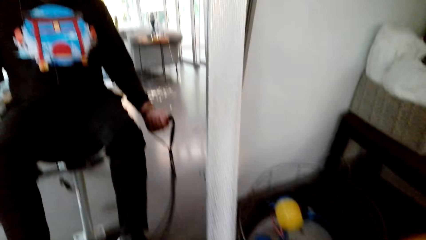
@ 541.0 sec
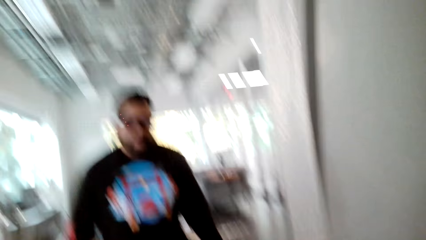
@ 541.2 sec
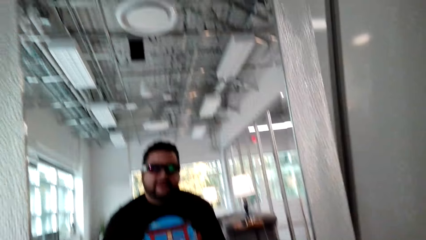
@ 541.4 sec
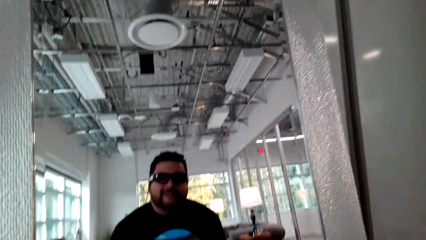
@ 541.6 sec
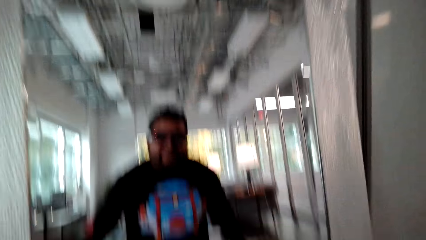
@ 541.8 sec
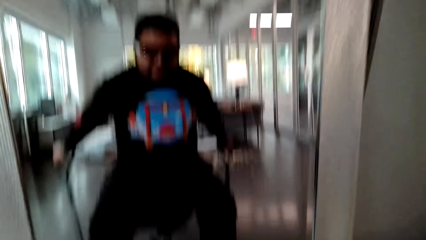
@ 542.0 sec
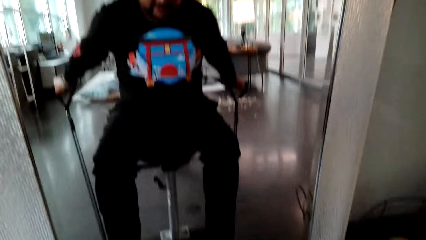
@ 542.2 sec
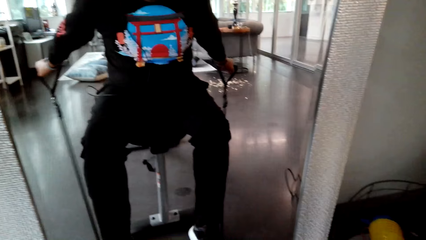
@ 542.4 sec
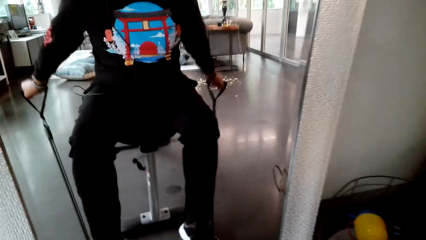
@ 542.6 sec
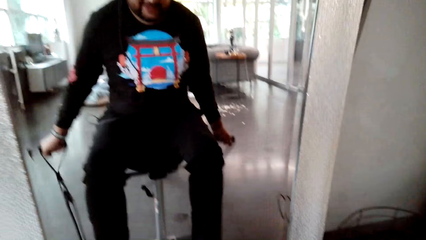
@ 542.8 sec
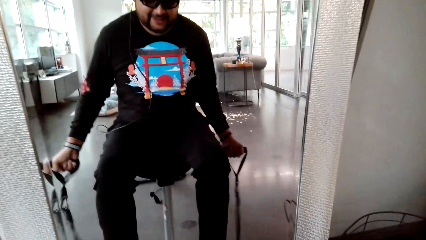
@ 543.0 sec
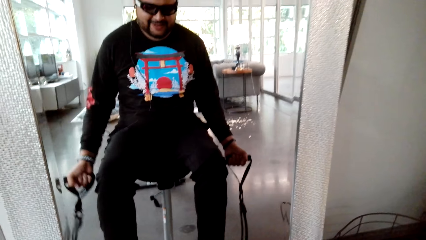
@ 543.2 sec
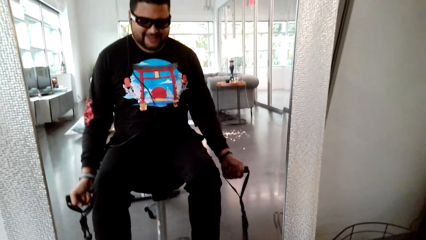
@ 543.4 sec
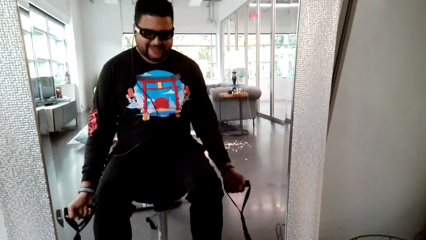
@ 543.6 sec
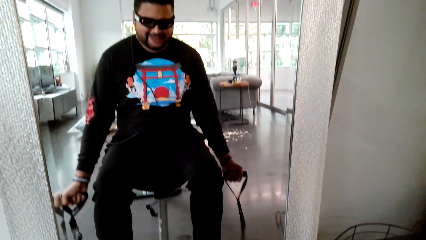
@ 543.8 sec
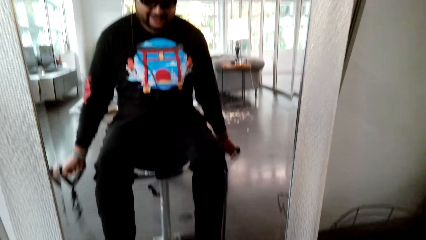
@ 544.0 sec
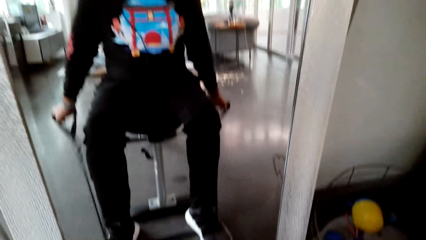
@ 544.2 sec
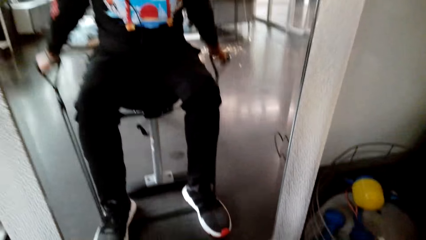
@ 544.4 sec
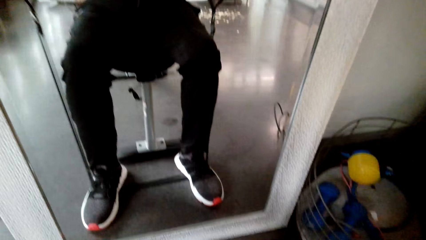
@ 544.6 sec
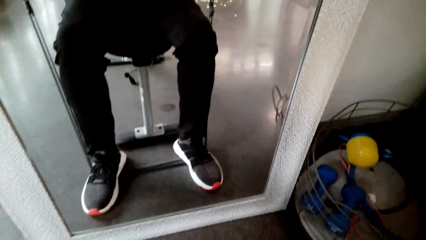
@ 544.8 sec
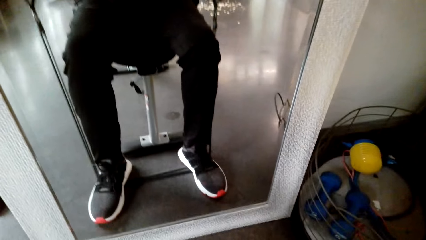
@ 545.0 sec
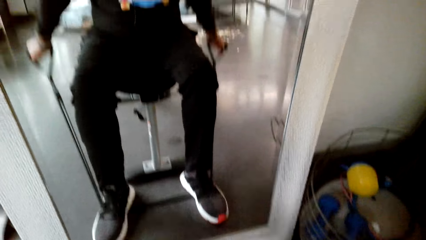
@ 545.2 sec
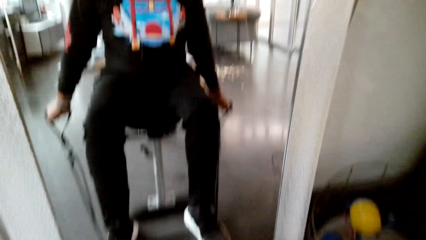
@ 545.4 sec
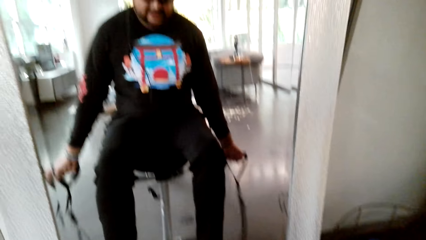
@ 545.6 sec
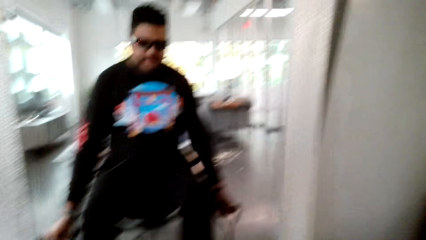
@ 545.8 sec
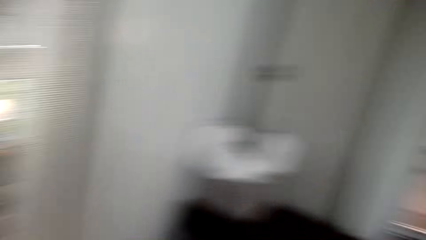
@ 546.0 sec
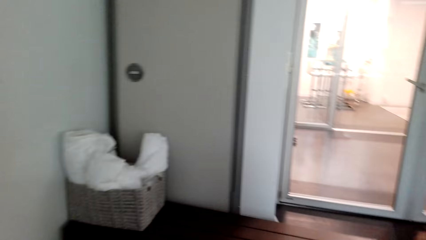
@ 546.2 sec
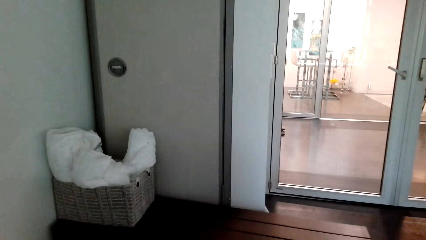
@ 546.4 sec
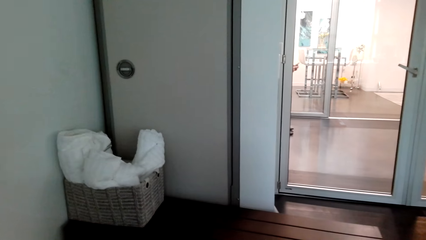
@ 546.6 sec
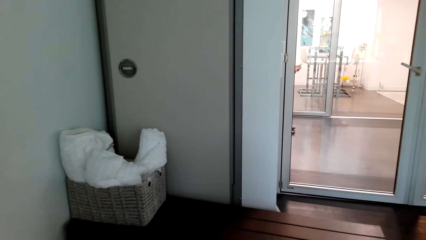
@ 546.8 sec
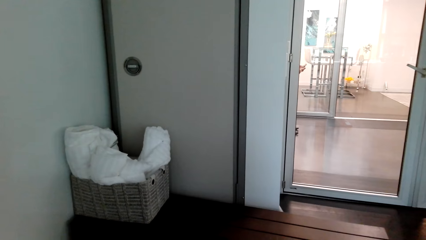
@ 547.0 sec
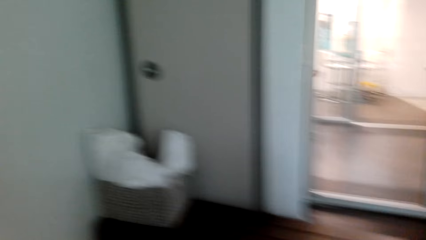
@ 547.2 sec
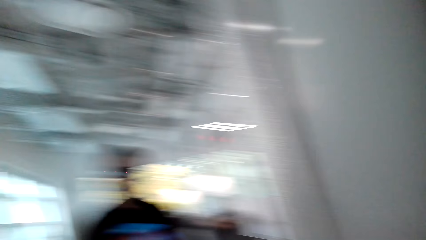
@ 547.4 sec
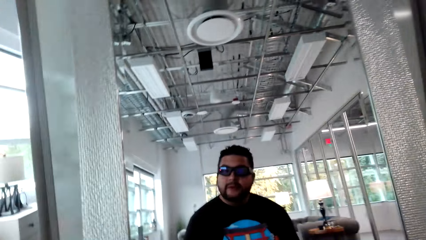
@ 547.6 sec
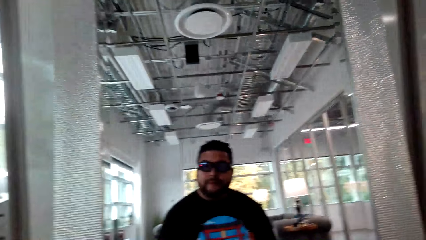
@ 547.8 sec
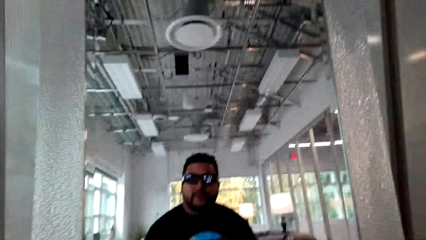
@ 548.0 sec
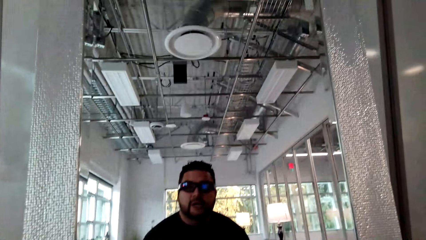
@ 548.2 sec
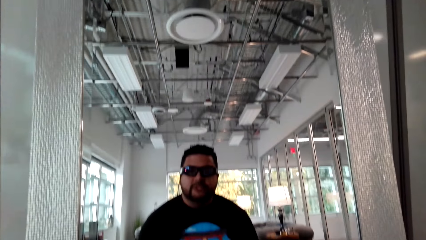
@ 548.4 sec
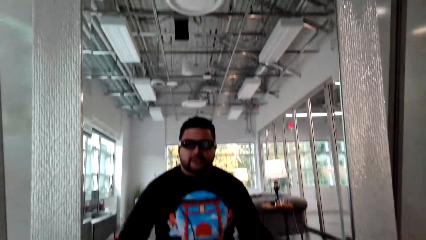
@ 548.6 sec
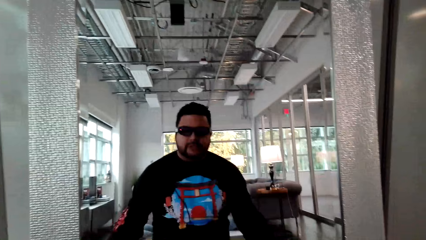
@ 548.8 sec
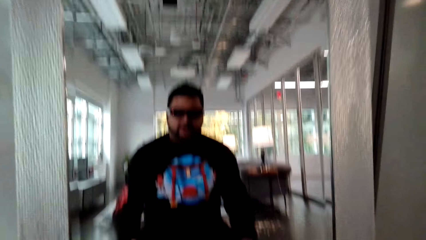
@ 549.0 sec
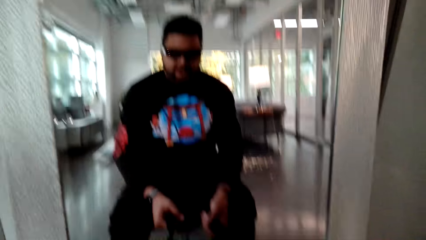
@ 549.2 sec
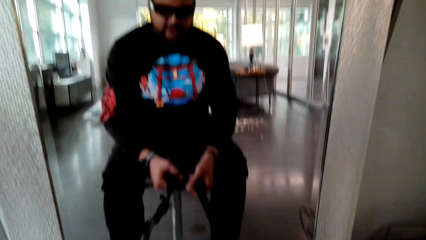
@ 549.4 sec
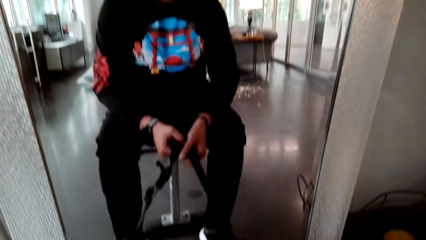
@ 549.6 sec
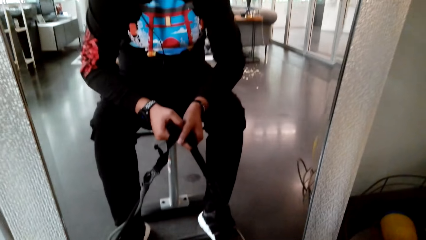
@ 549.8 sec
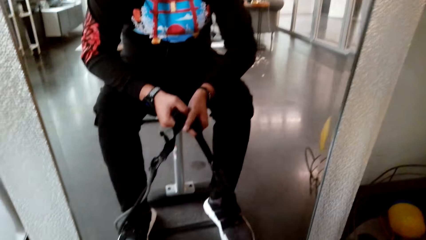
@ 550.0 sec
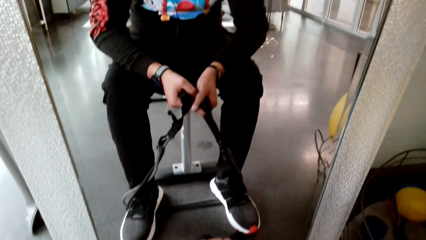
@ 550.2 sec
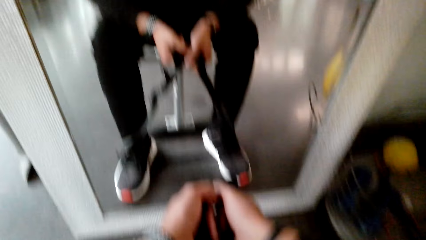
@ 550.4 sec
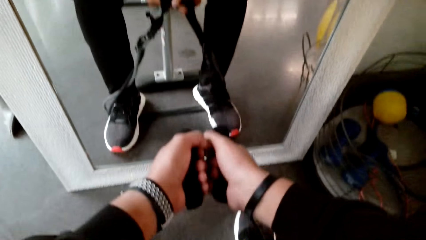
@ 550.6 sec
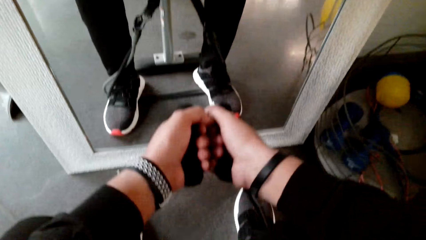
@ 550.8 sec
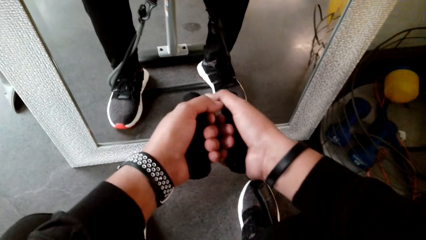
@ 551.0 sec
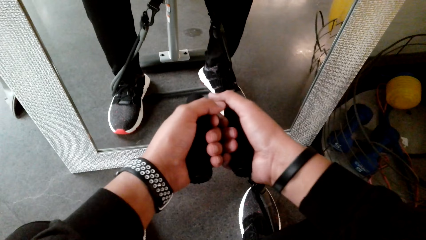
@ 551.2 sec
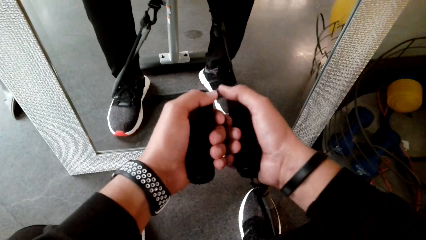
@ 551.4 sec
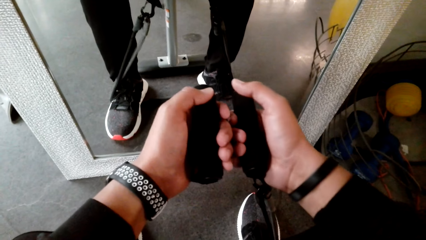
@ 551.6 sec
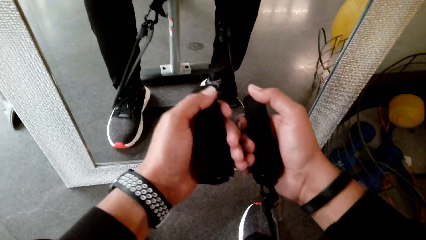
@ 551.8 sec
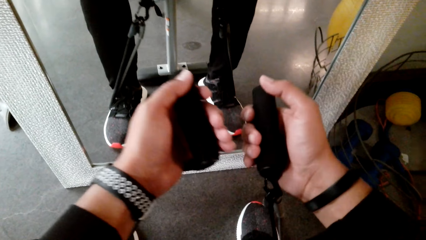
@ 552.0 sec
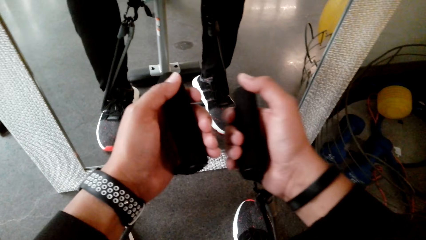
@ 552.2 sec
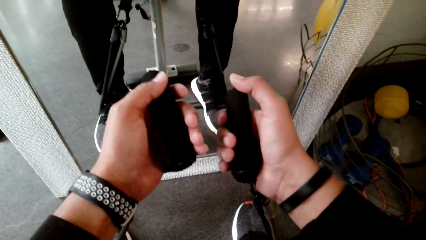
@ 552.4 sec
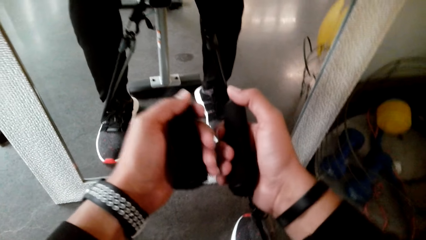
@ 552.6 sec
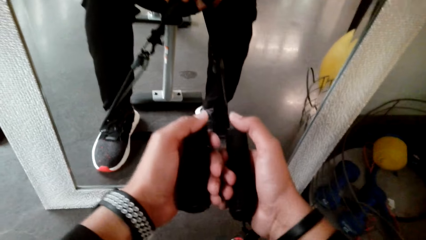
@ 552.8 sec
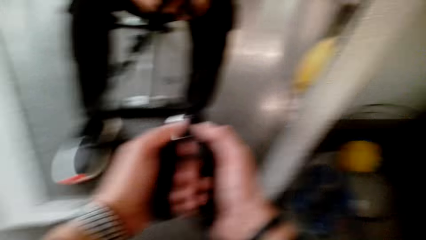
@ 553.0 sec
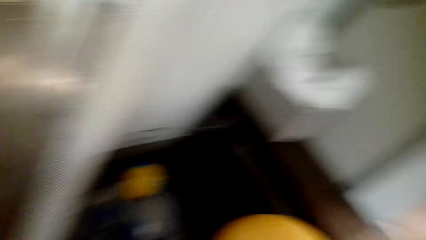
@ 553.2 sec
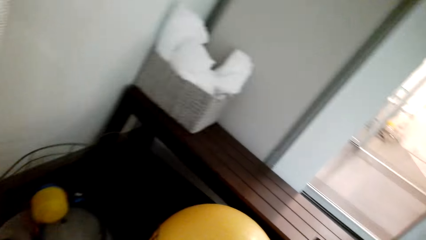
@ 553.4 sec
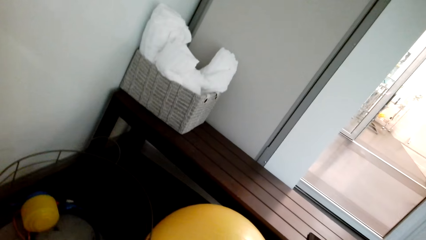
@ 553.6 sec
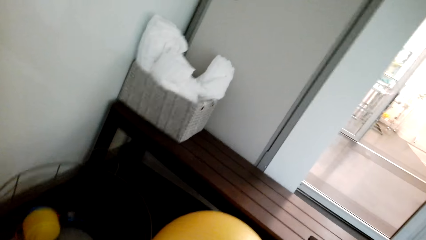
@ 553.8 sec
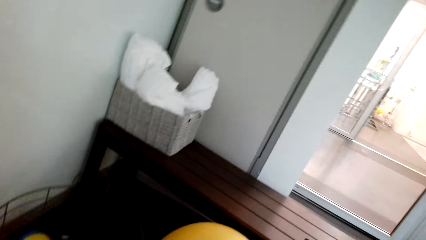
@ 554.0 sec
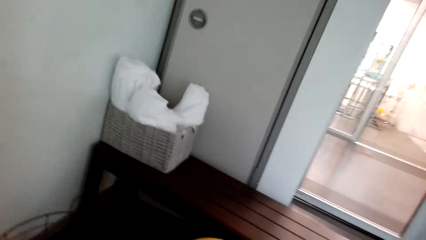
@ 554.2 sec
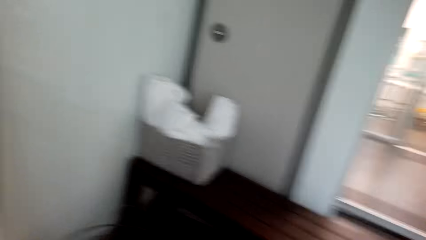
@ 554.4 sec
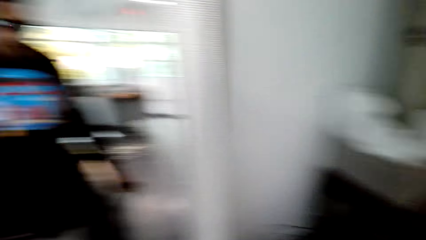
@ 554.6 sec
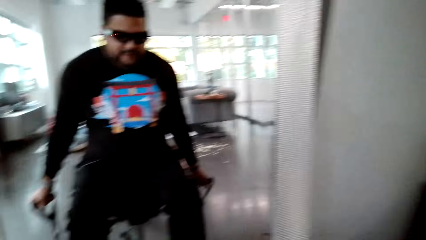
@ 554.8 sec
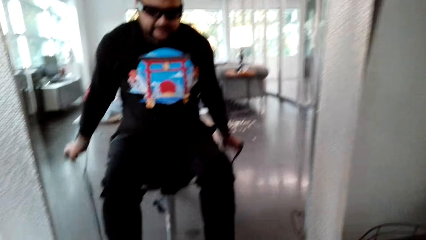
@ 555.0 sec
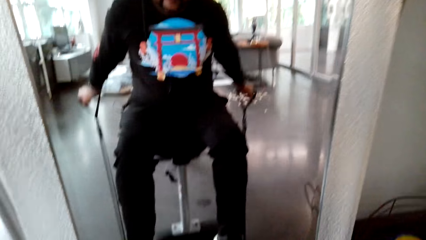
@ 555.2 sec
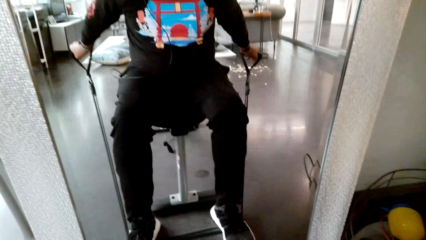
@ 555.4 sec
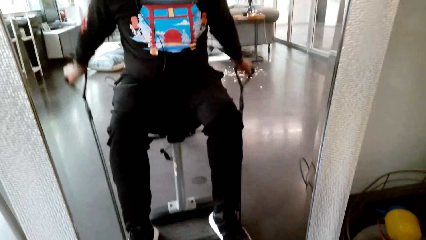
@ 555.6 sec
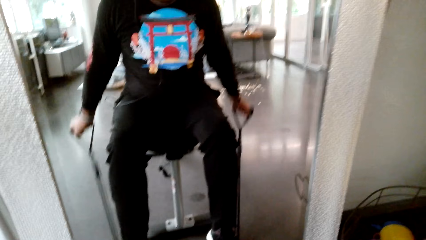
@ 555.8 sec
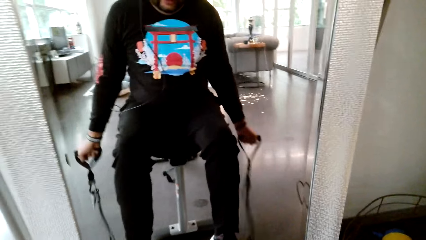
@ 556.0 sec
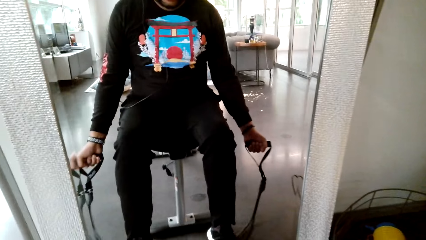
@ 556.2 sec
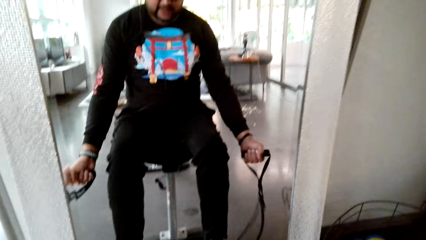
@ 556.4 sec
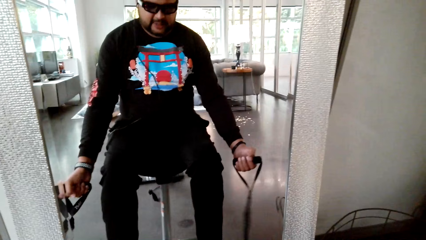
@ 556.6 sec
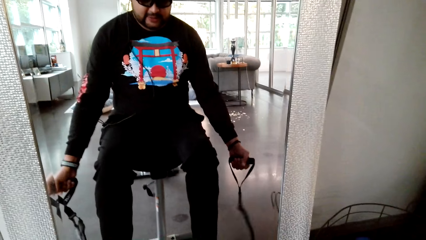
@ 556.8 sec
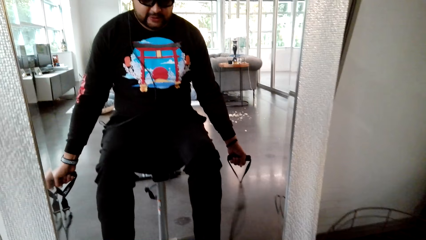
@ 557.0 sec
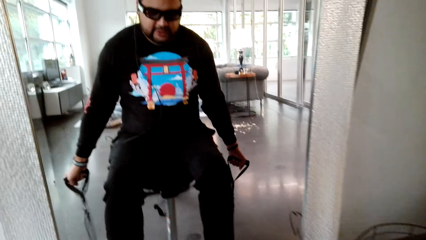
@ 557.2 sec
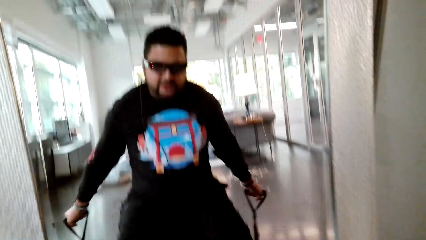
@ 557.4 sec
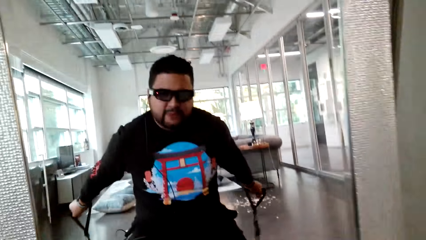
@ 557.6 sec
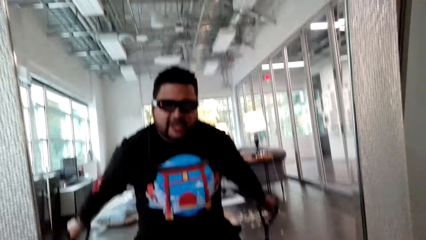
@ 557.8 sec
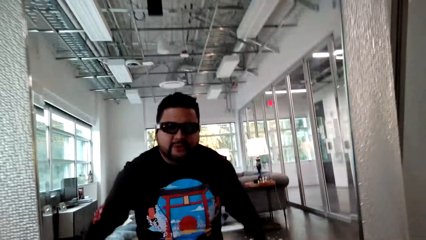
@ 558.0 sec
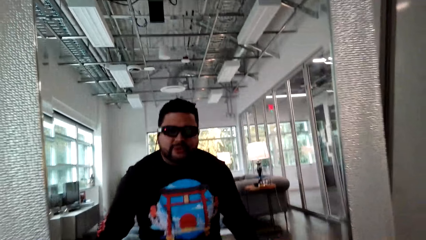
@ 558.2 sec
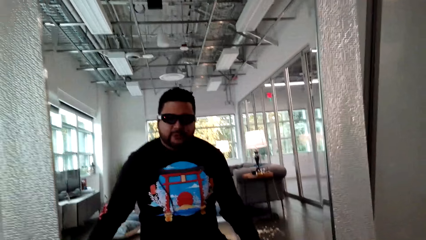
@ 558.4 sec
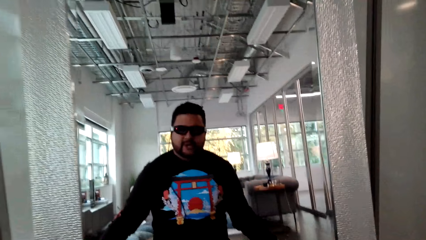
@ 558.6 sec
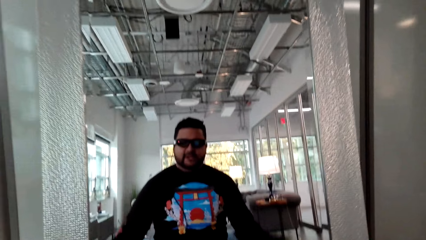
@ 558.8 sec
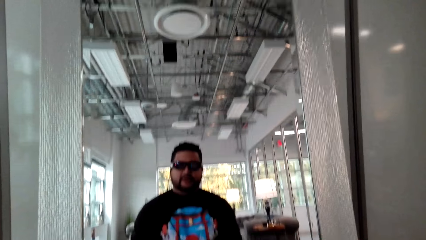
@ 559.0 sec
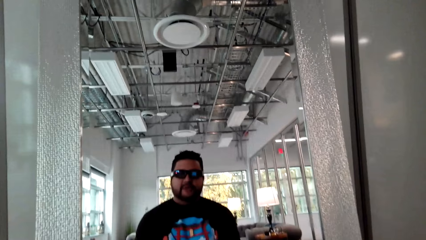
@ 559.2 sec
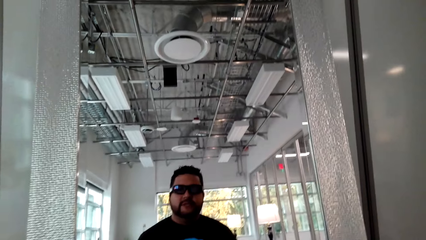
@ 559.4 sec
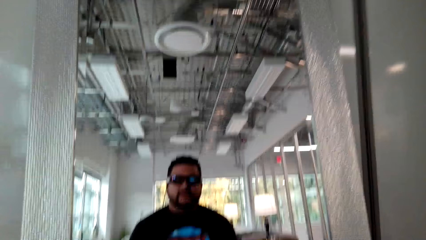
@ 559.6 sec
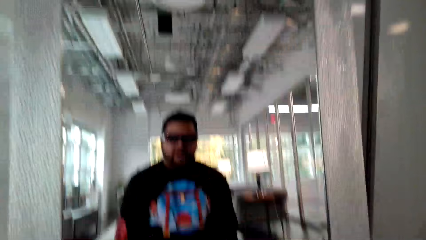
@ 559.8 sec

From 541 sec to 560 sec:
The camera wearer looks aside and pulls the rope. They dialogue with a person and exercise.
